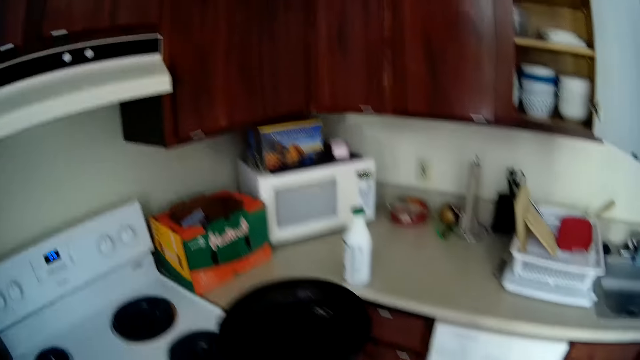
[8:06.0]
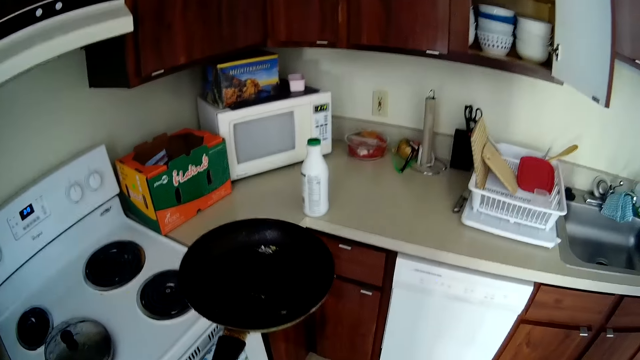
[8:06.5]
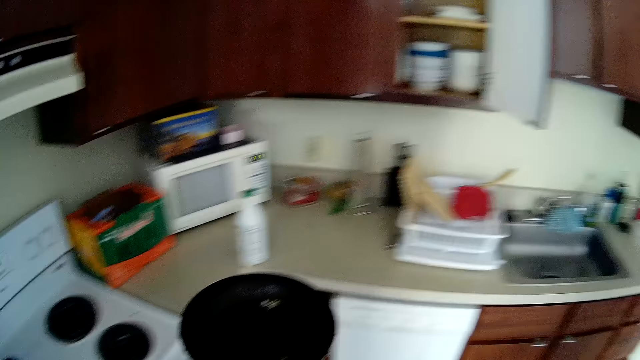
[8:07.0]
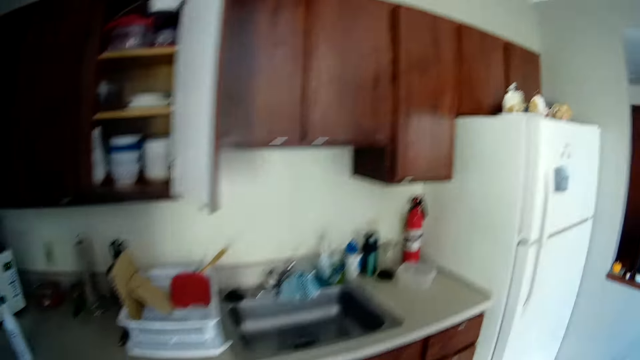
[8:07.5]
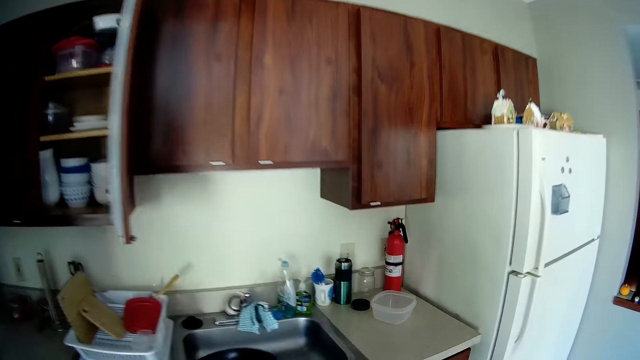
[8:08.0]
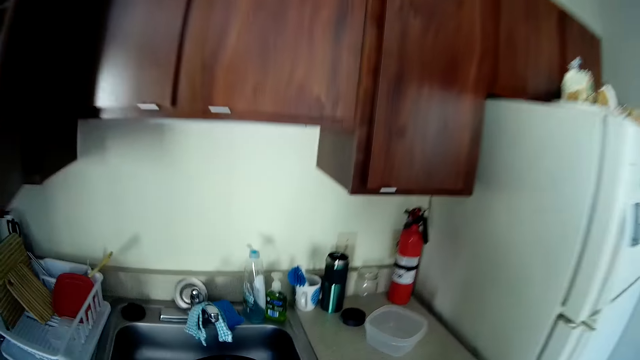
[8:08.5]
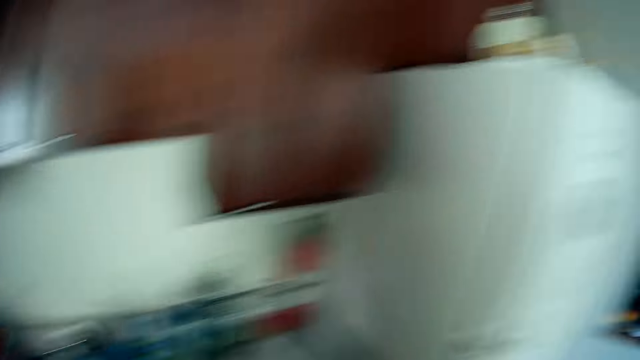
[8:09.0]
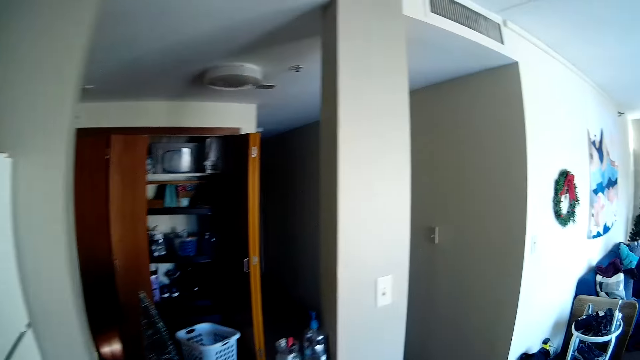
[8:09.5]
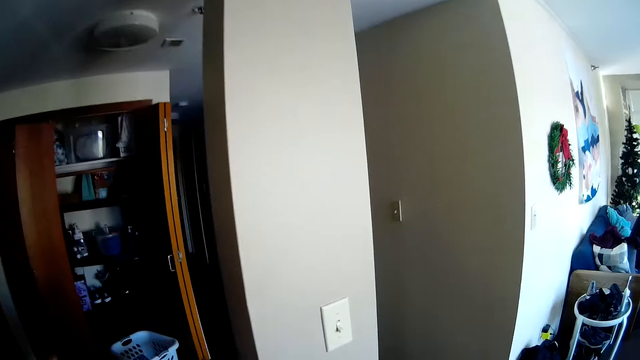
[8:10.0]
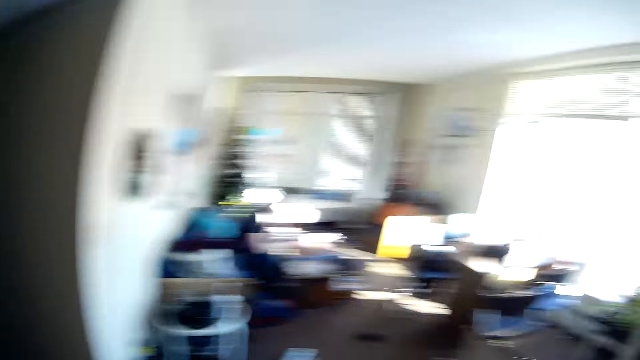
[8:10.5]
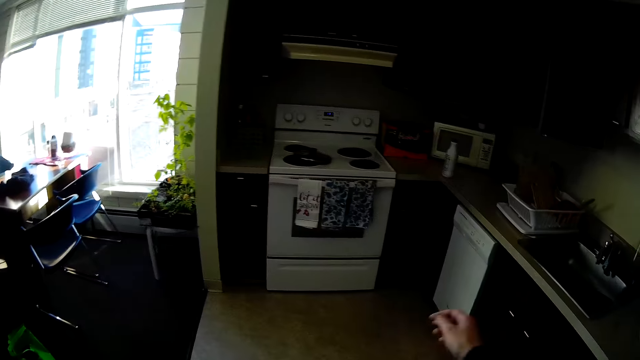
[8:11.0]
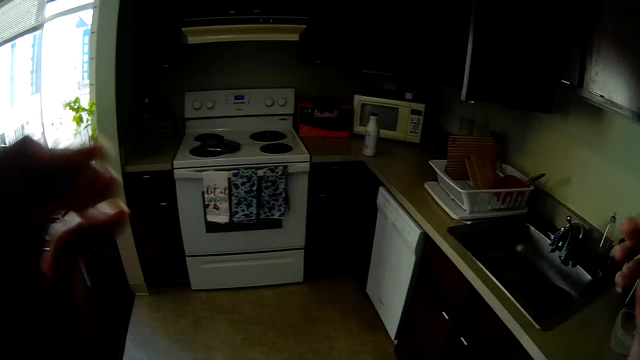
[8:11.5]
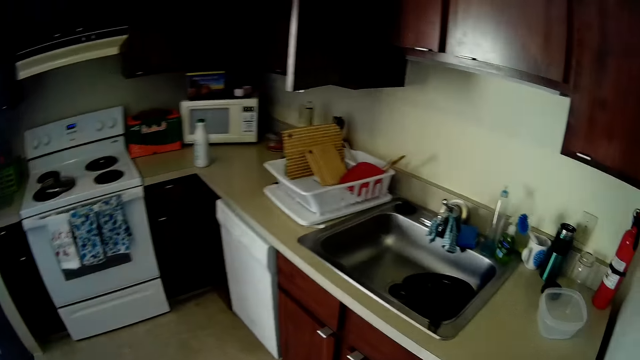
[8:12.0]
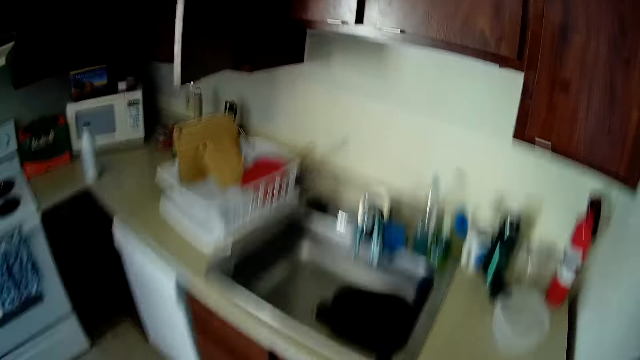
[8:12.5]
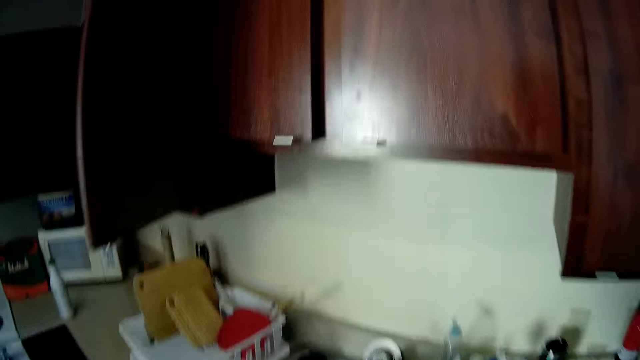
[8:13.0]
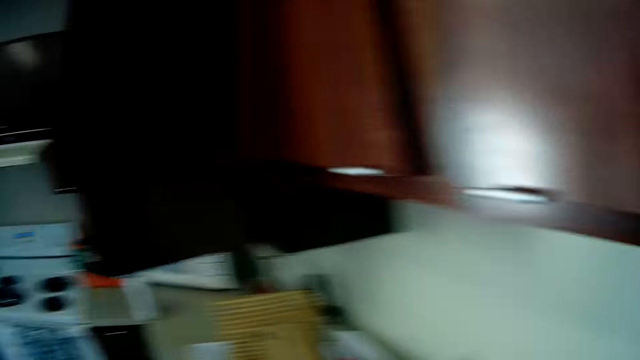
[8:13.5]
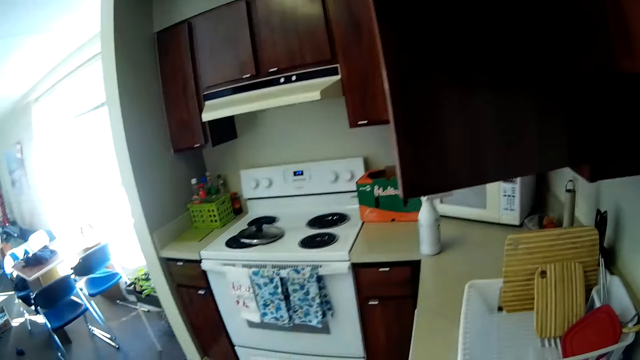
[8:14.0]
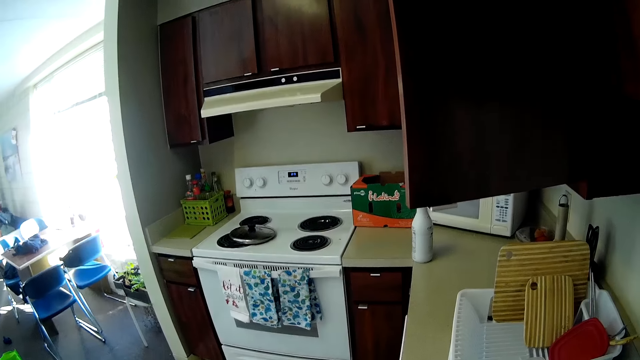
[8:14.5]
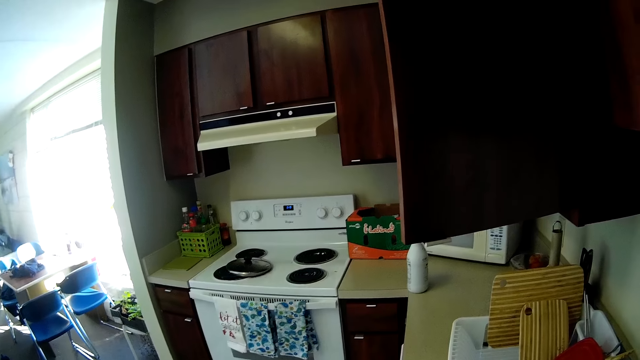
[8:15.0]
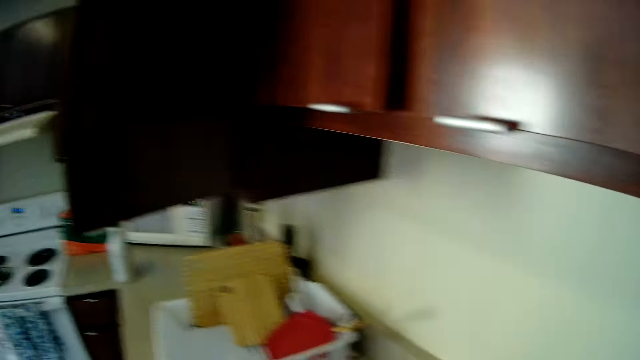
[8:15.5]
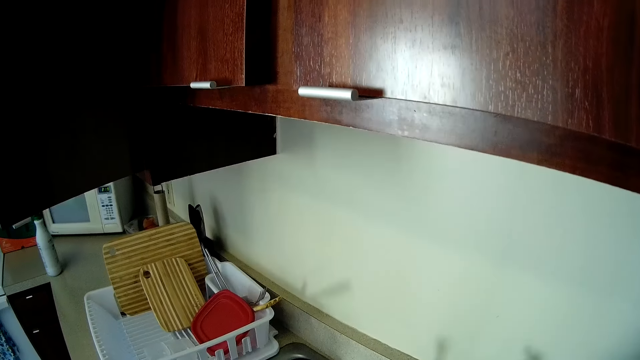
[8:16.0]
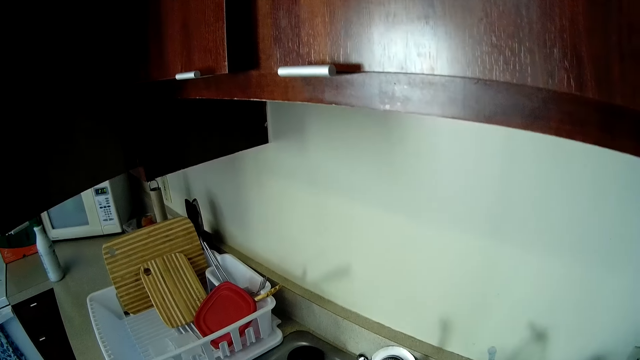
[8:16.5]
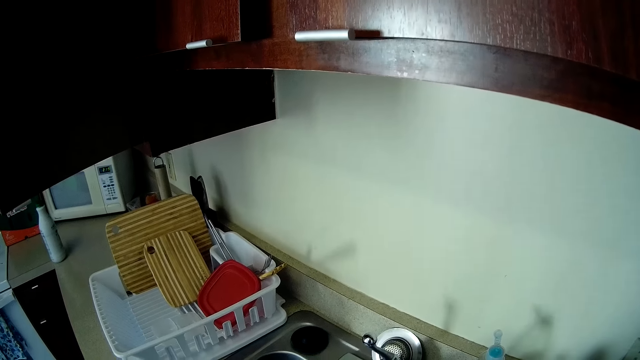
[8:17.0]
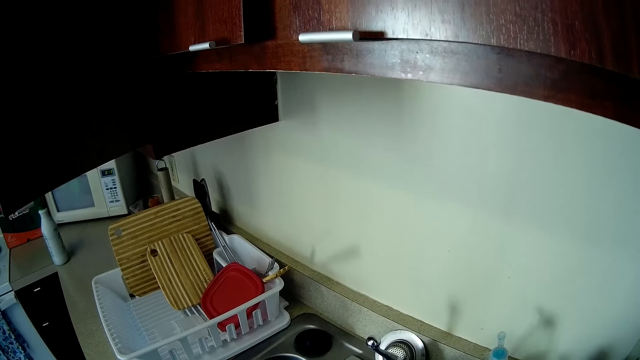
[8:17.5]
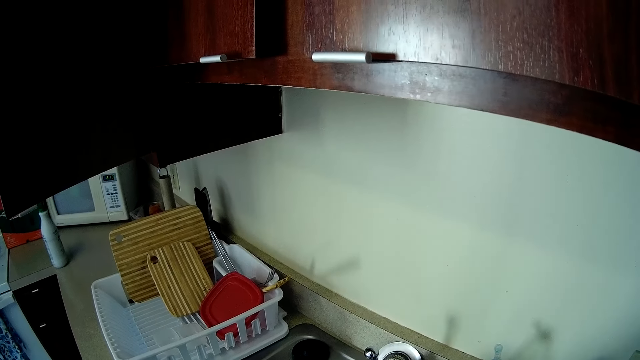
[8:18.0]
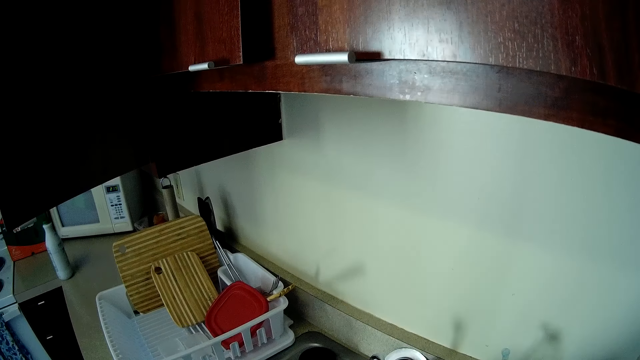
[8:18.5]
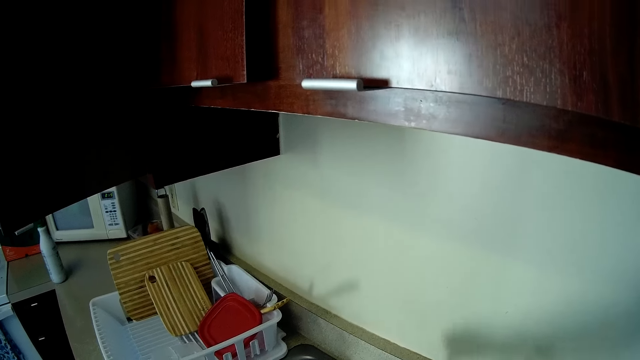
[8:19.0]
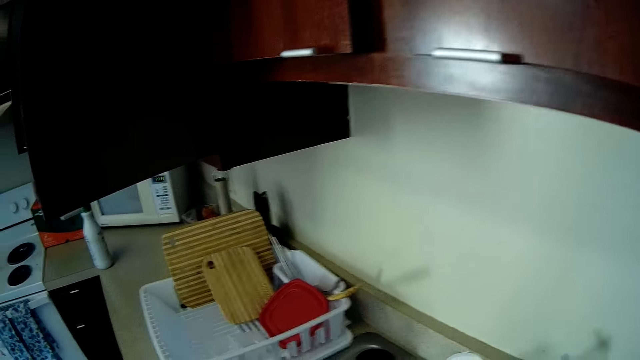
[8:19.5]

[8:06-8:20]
The camera wearer picks the frying pan. They look around, walk around and look around.

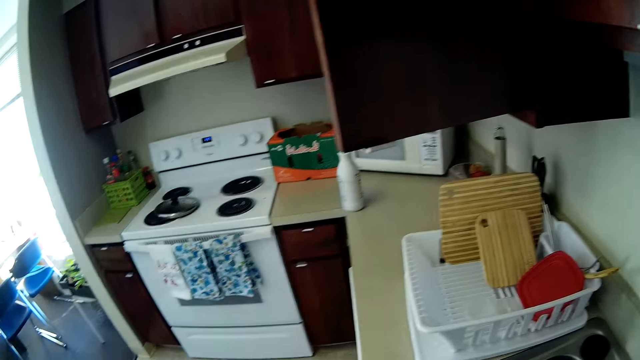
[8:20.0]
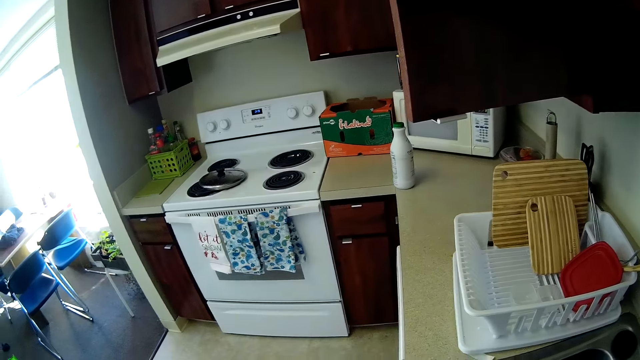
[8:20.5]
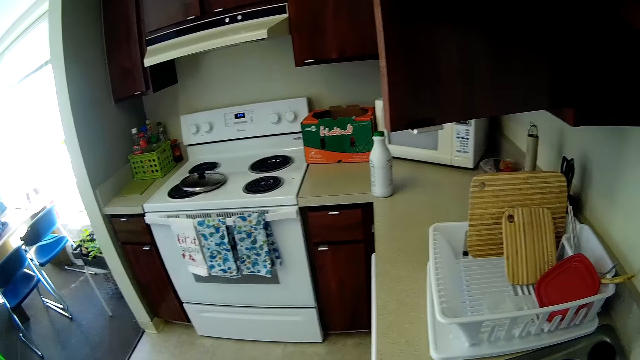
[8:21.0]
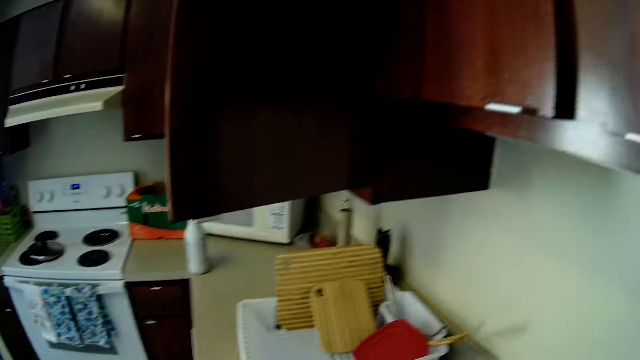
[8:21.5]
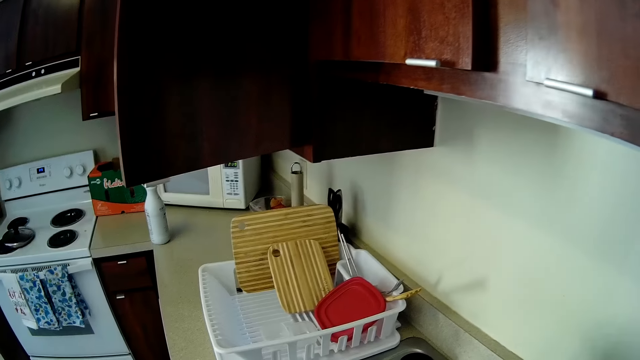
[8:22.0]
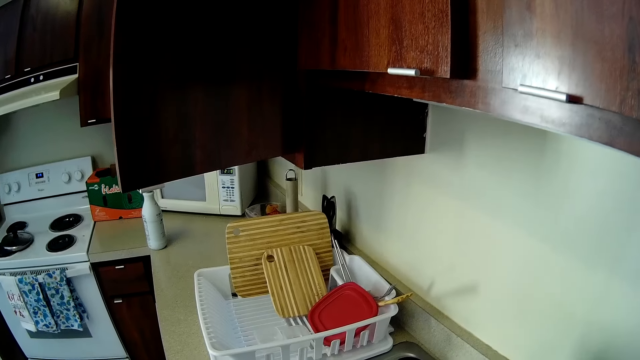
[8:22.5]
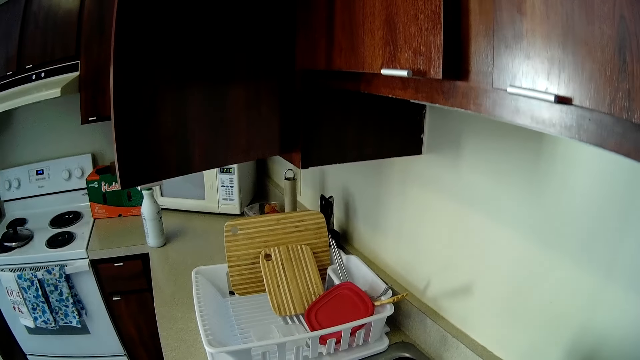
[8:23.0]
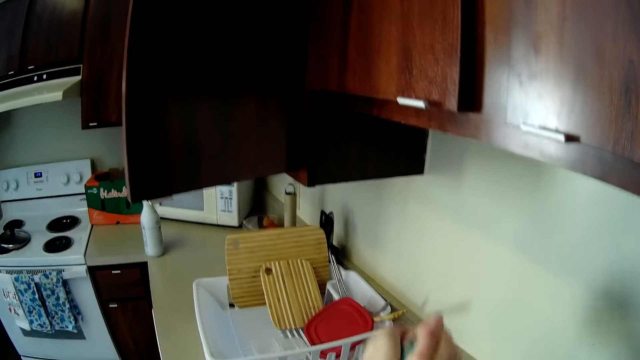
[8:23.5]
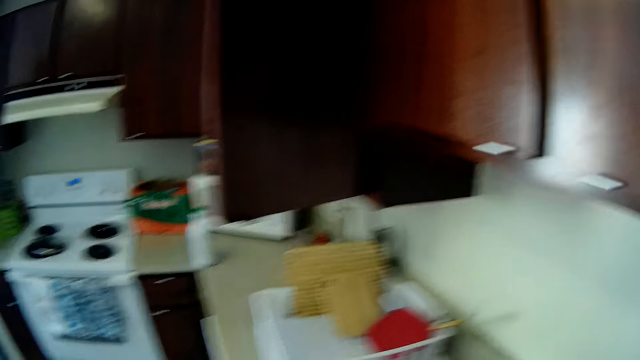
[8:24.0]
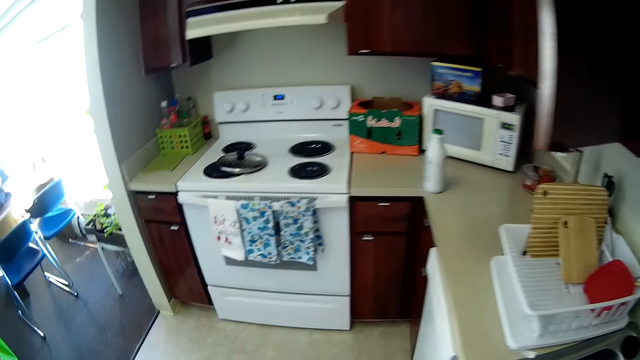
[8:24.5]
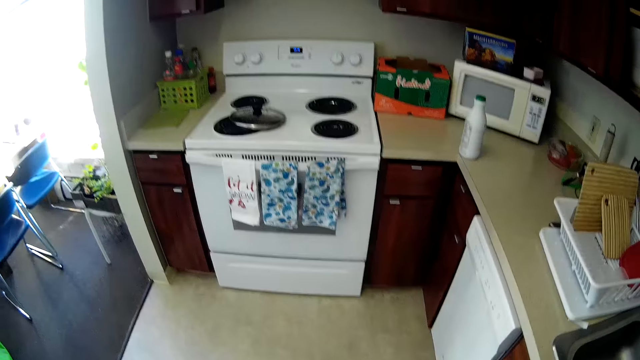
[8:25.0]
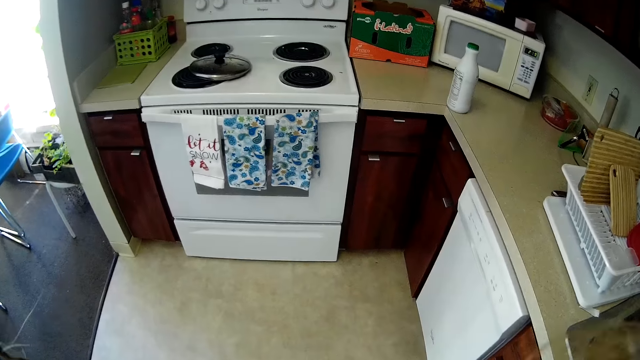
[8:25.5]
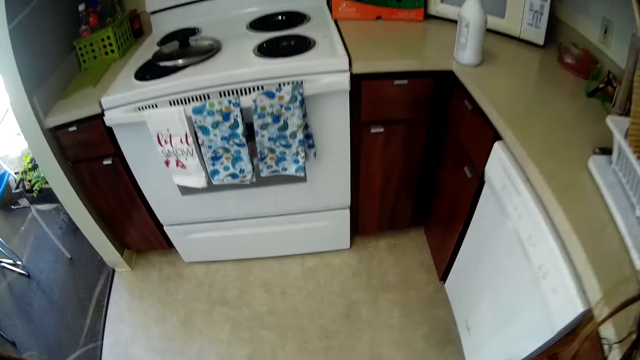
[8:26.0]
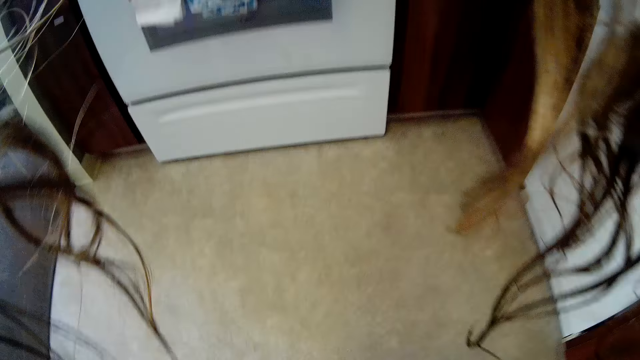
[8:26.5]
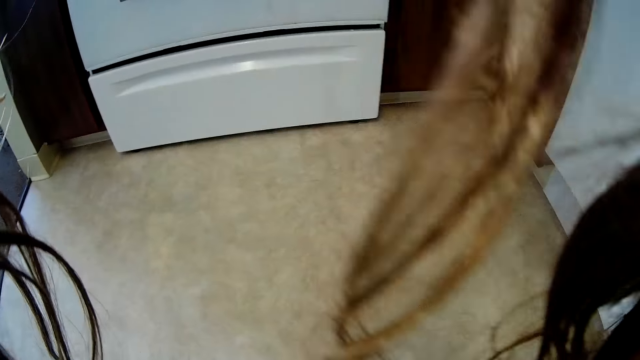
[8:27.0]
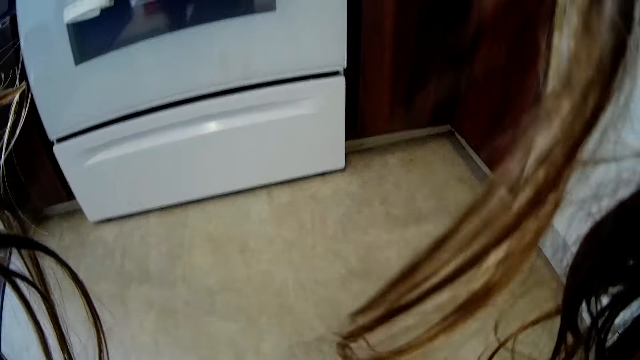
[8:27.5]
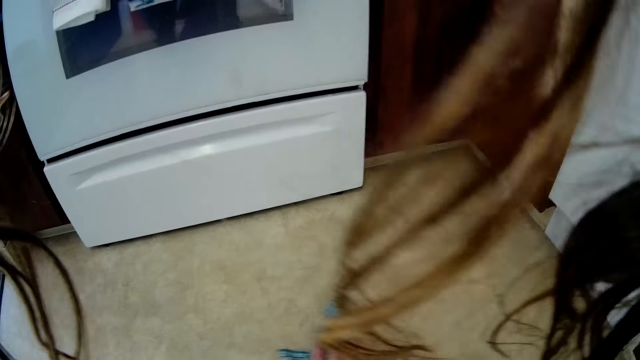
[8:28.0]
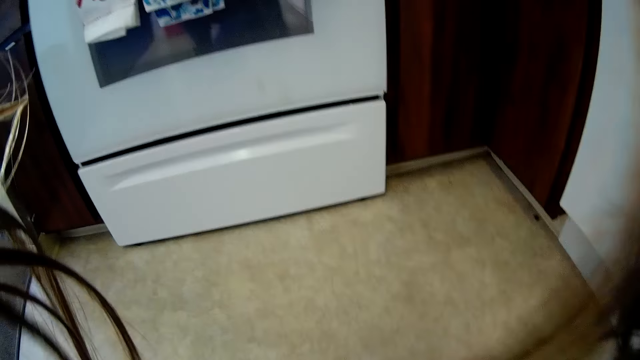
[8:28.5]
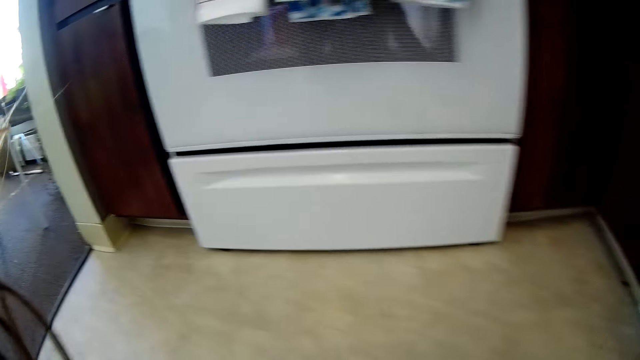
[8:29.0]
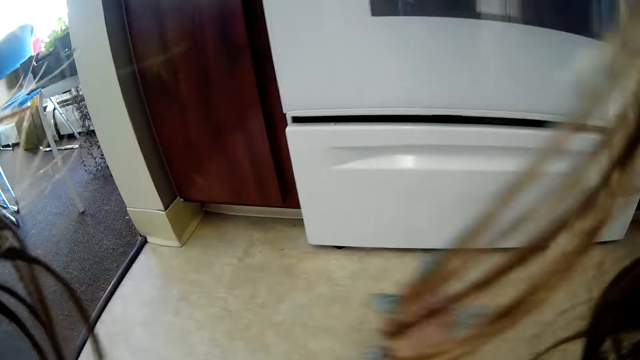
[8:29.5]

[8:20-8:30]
The camera wearer bends down.
